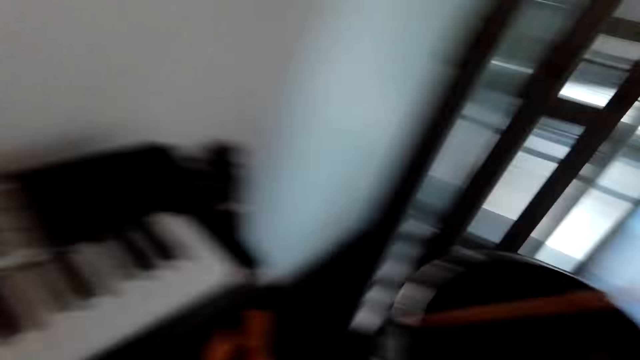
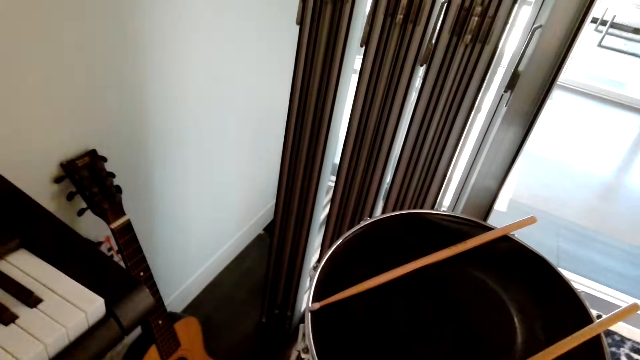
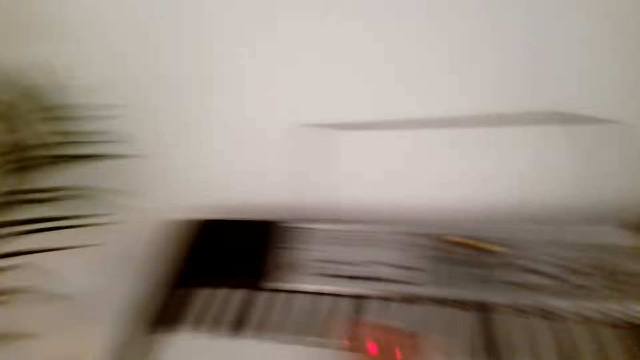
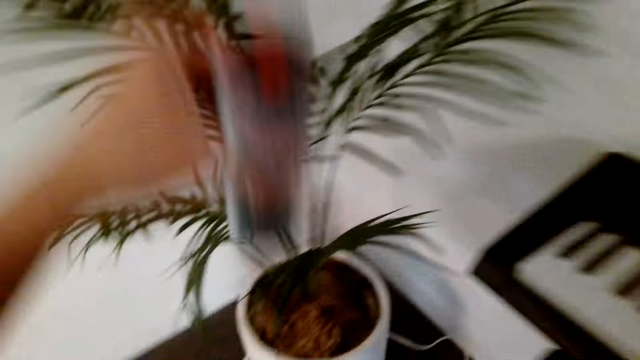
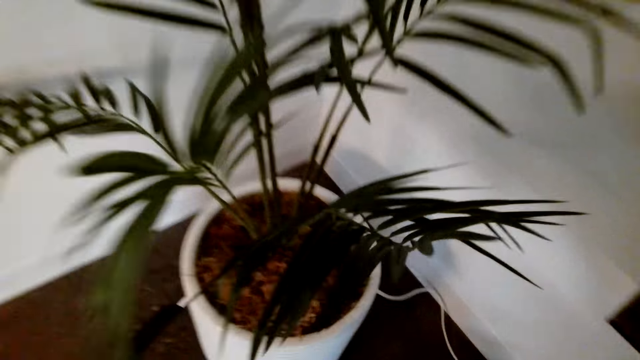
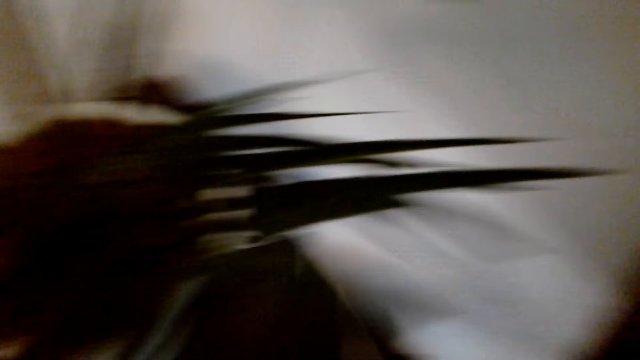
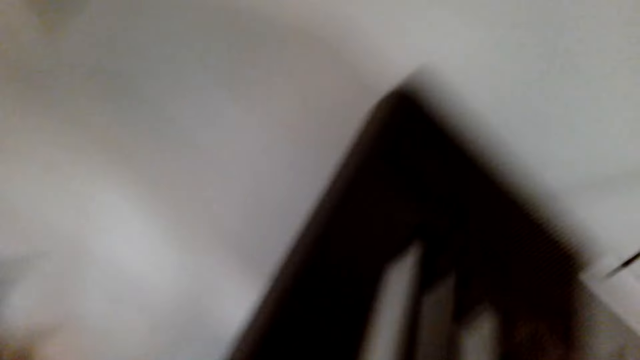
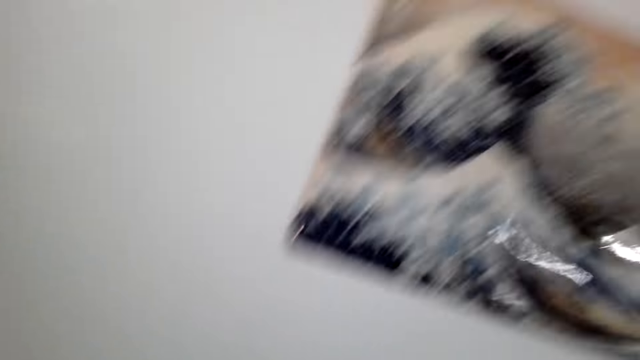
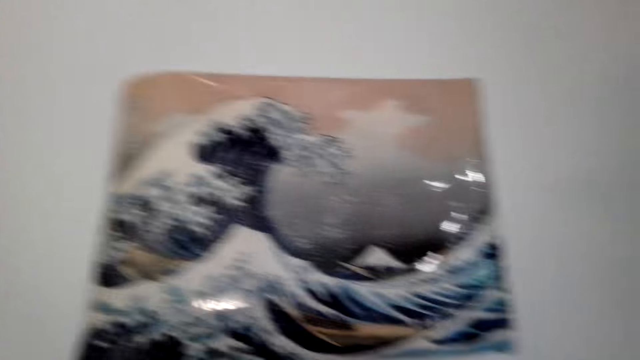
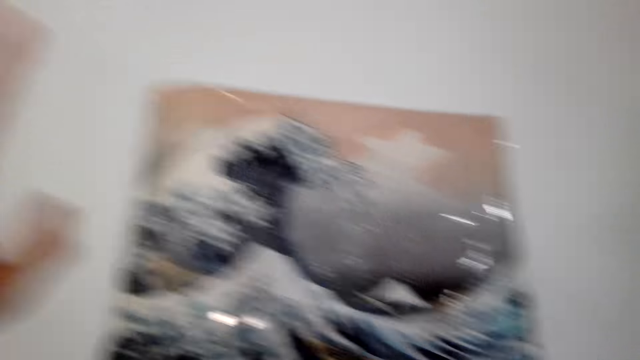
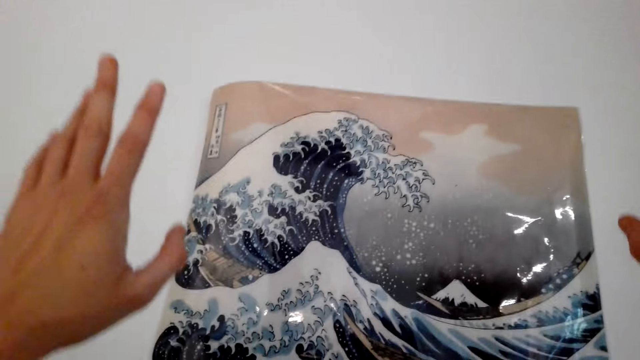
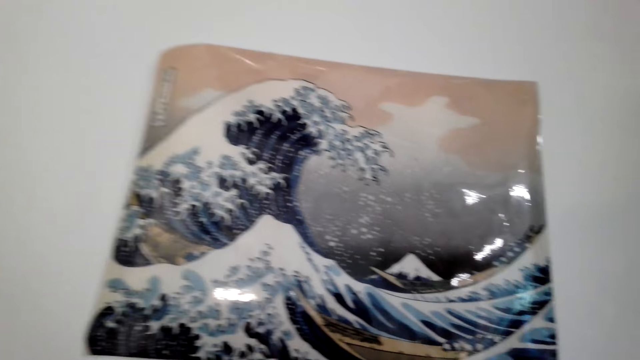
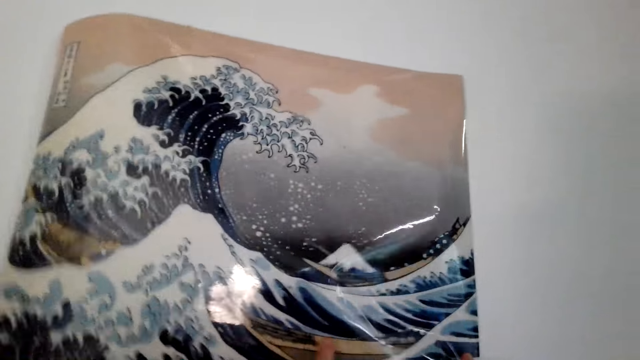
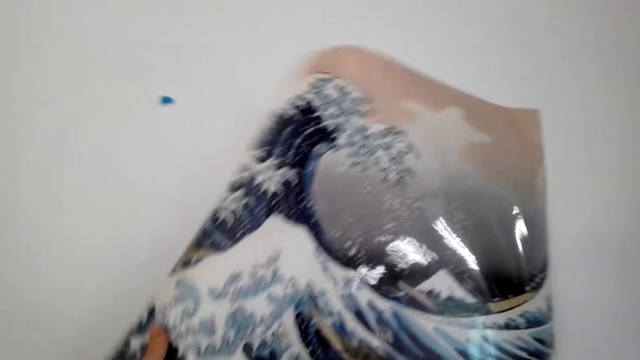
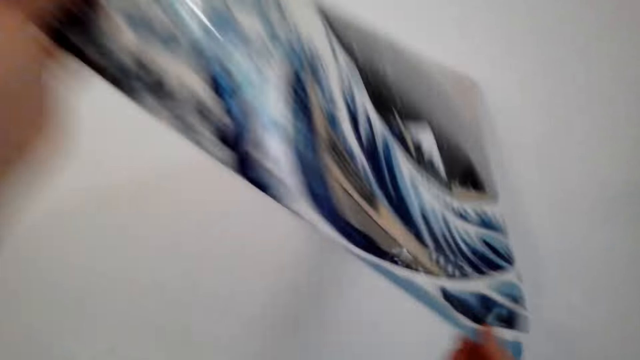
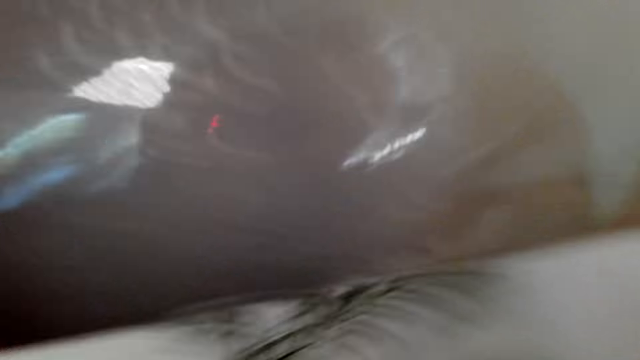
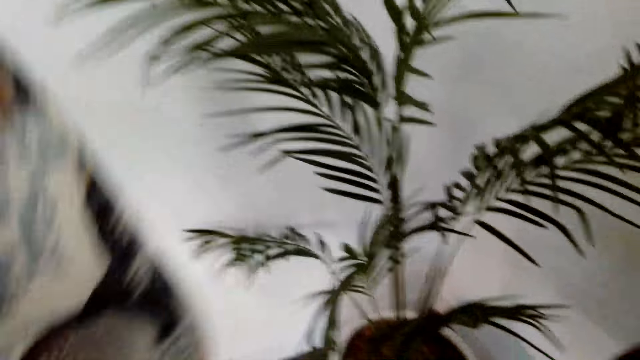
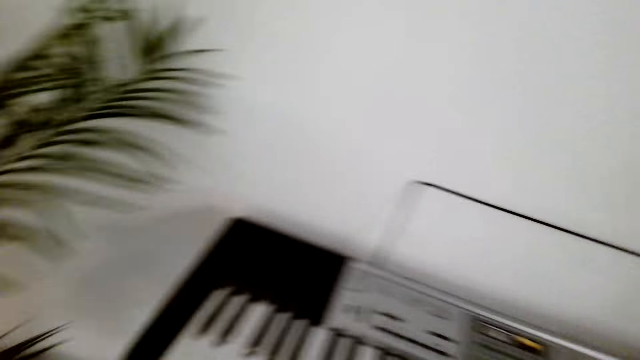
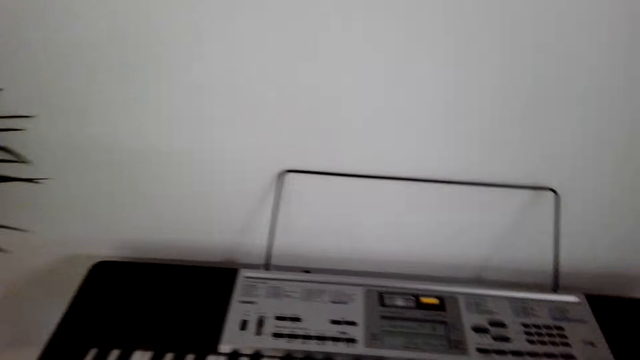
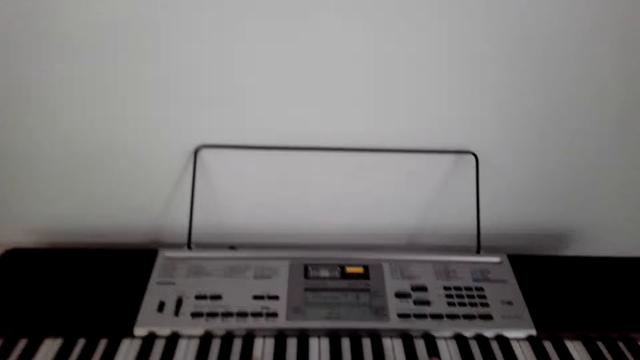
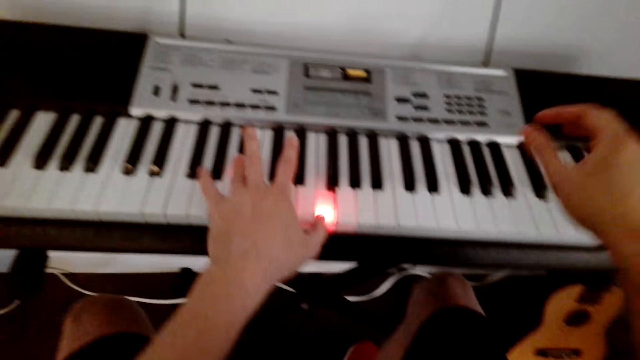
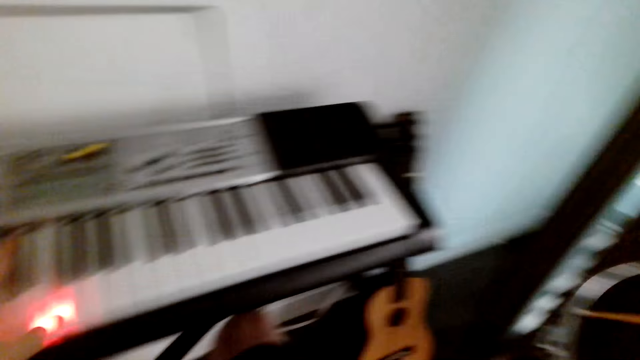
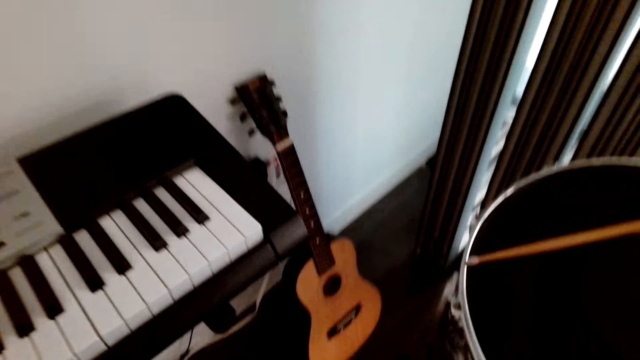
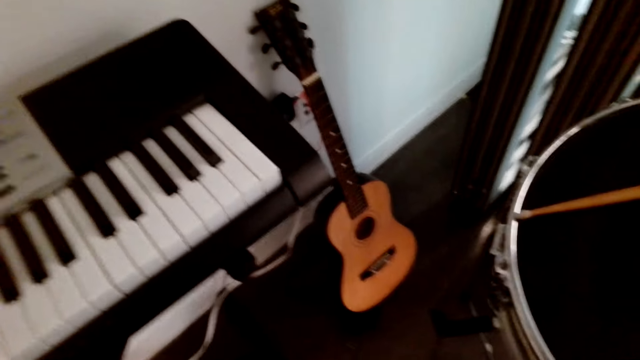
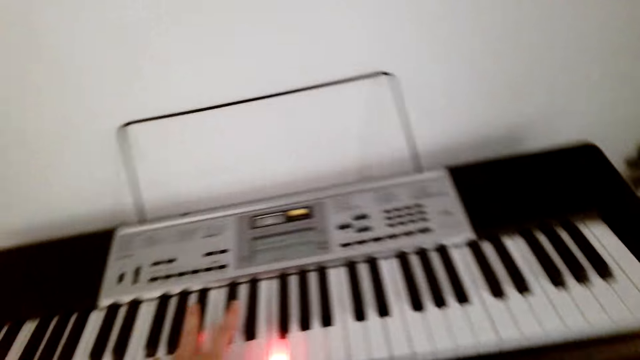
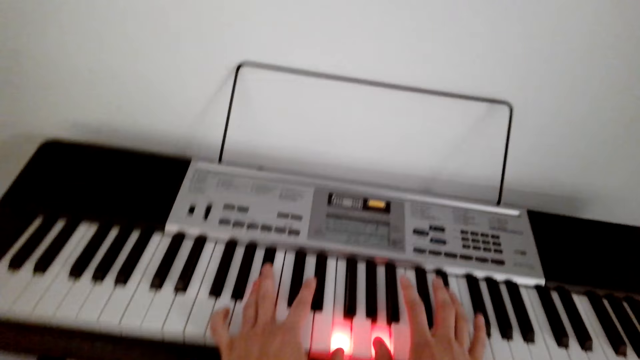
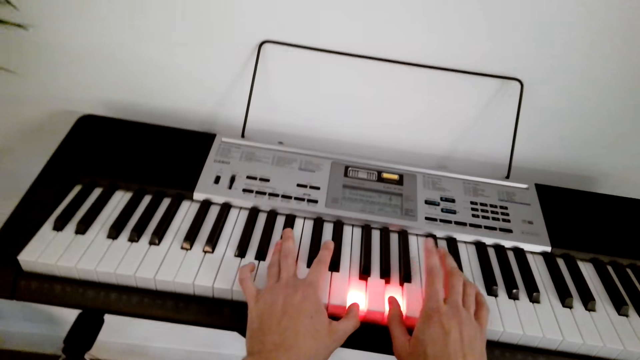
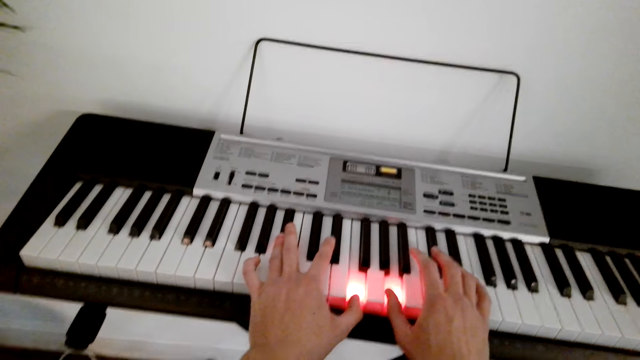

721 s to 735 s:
The camera wearer lowers the container. They move the hand to the wall. They remove the painting from the wall. They play the piano.

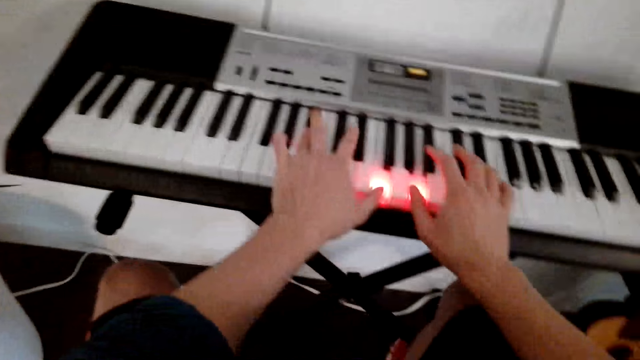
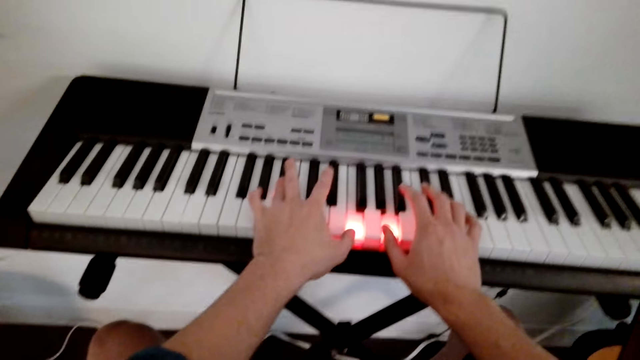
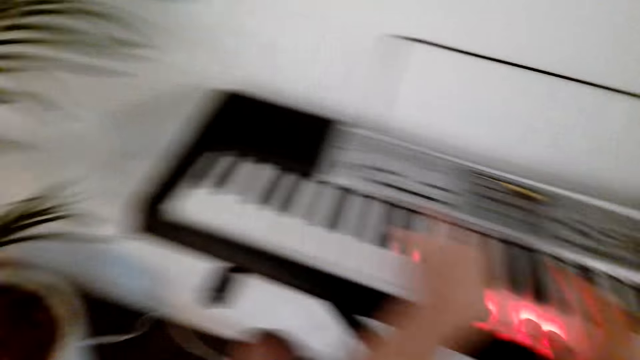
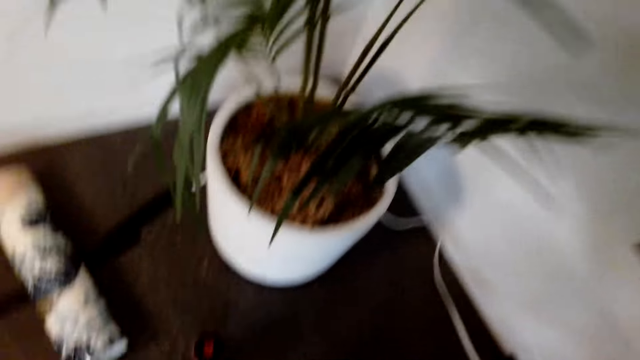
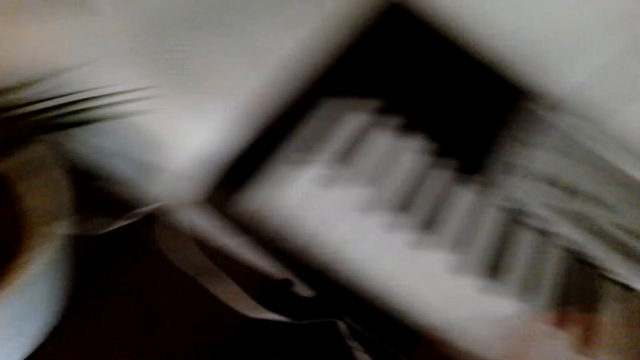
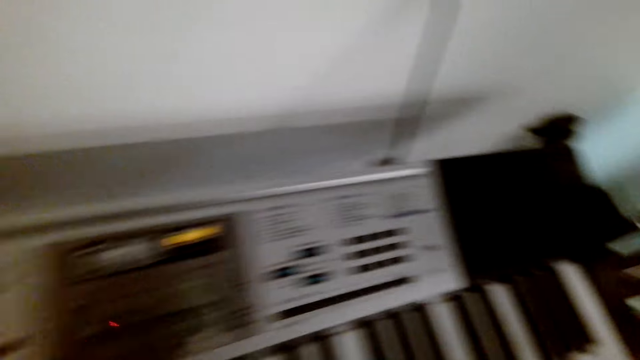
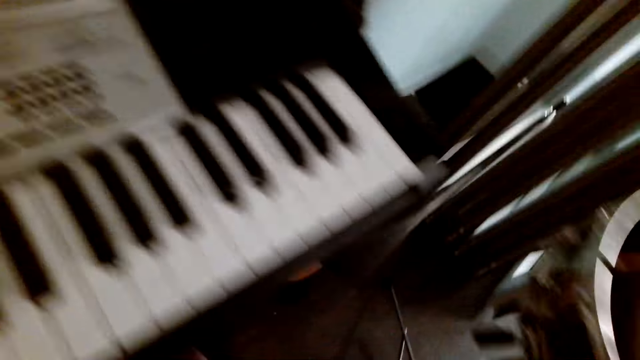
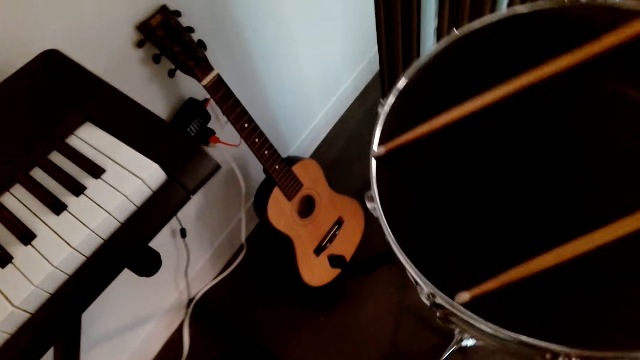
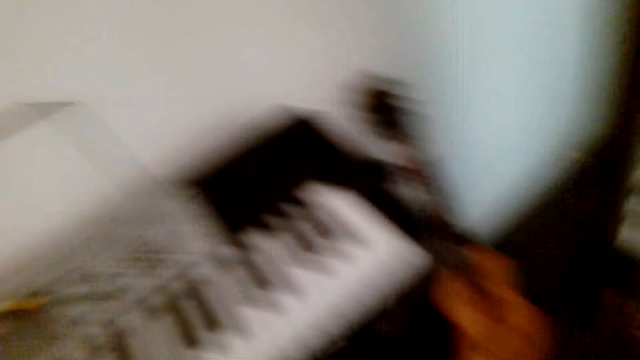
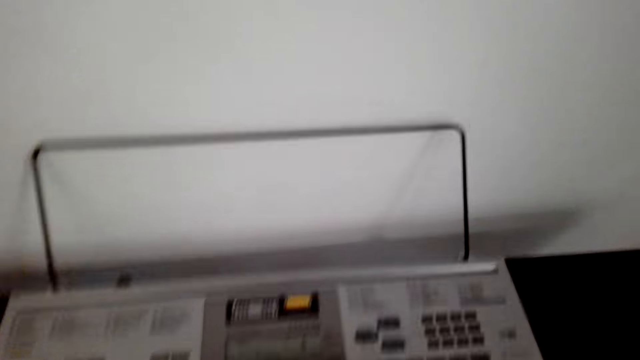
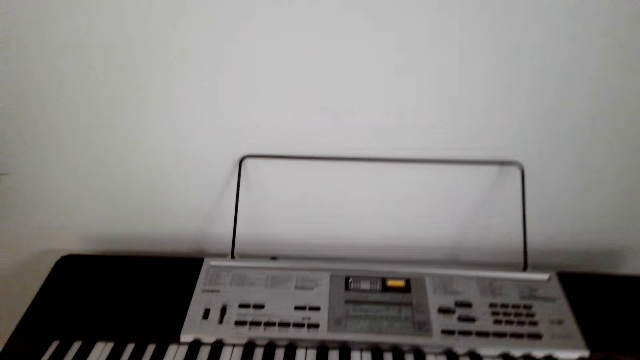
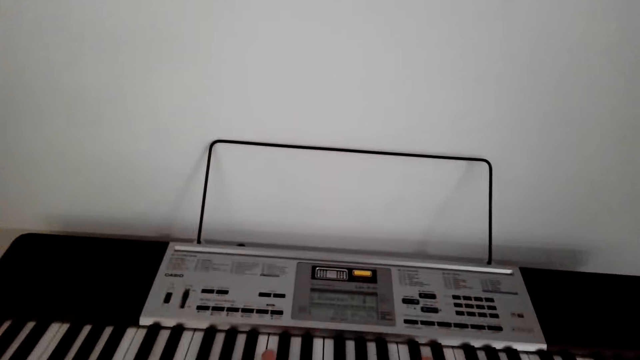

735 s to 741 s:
The camera wearer looks around.
